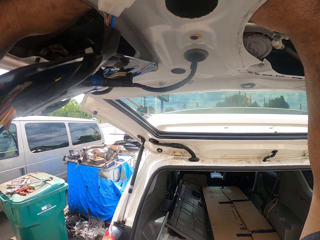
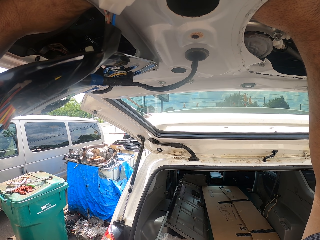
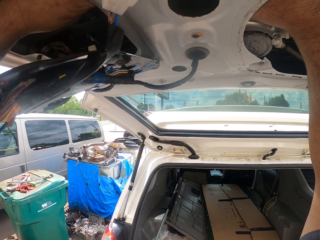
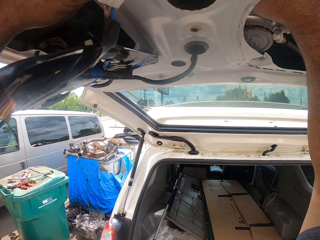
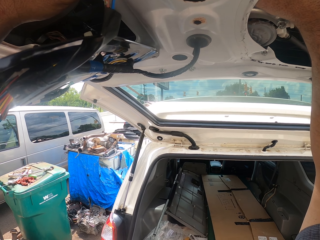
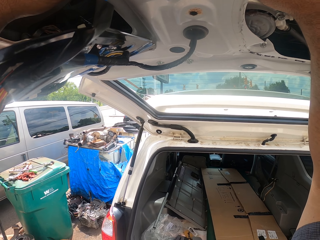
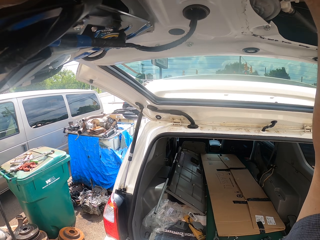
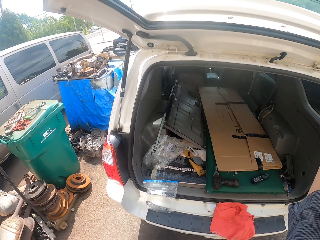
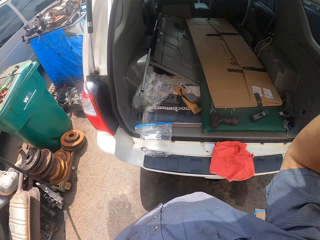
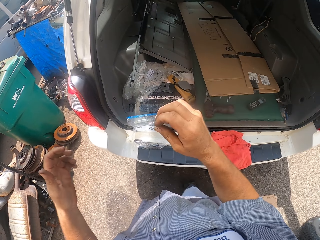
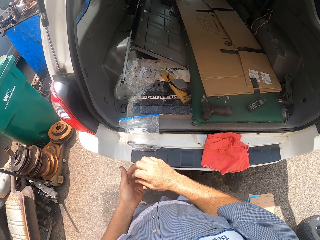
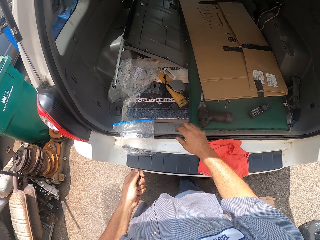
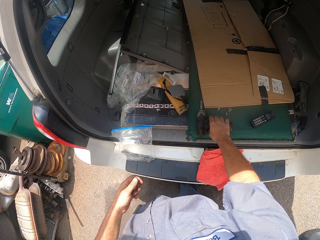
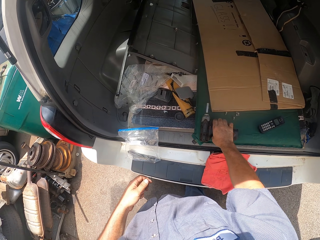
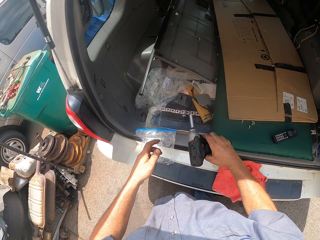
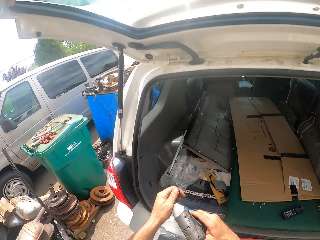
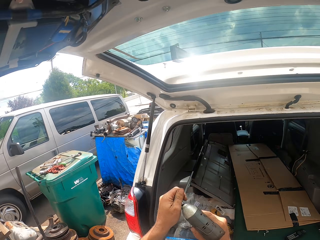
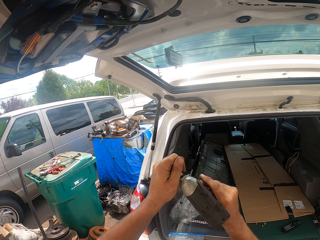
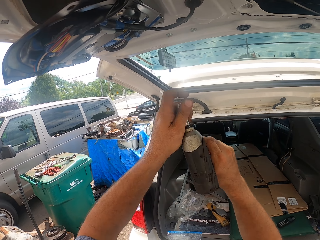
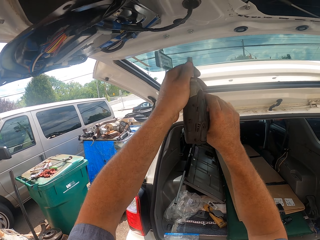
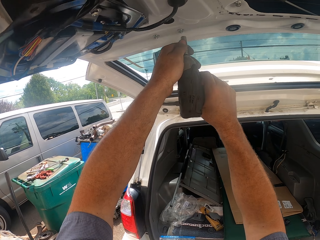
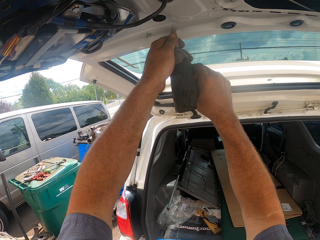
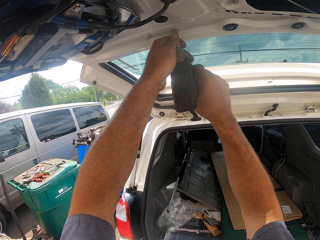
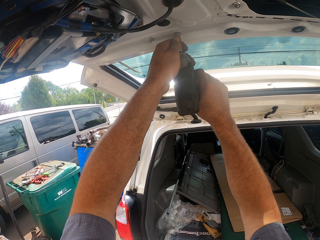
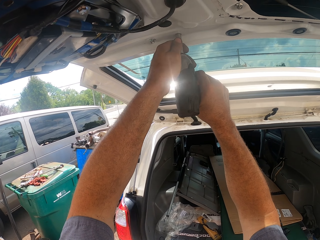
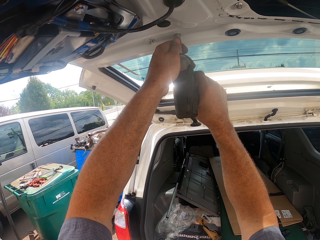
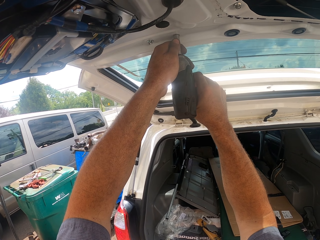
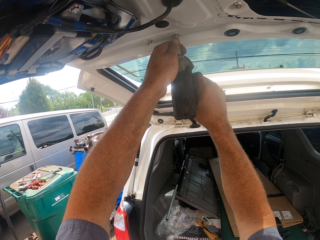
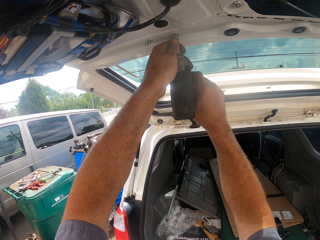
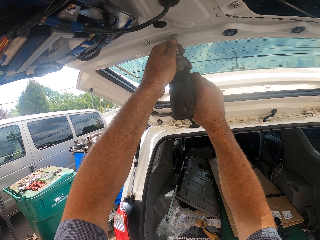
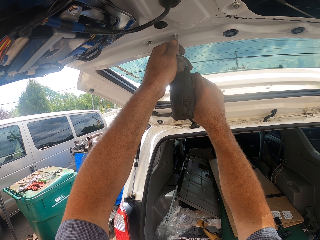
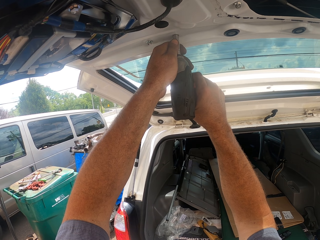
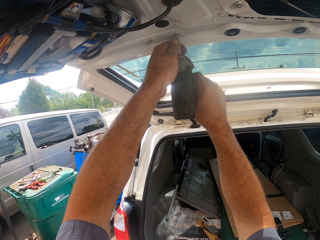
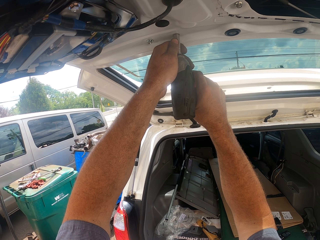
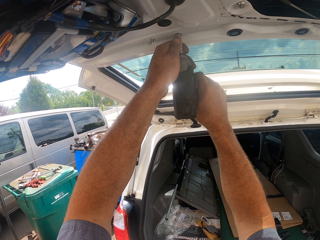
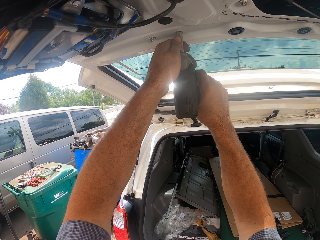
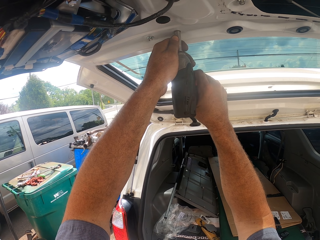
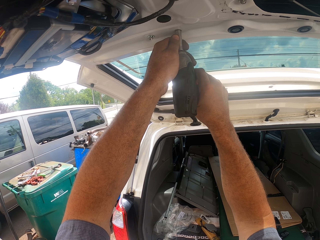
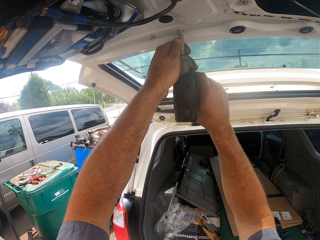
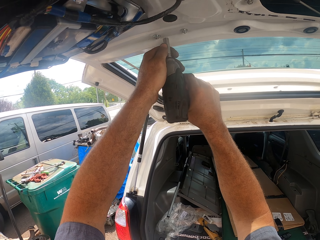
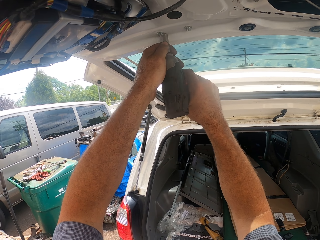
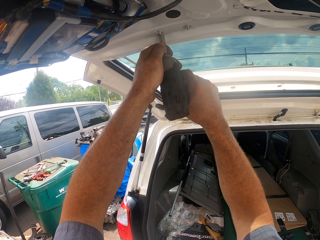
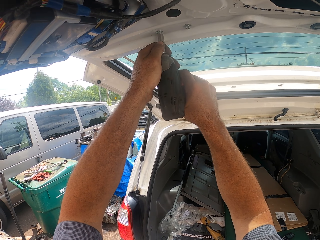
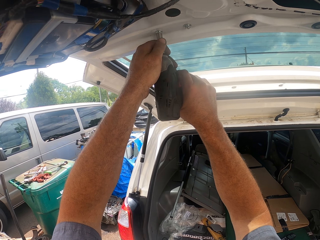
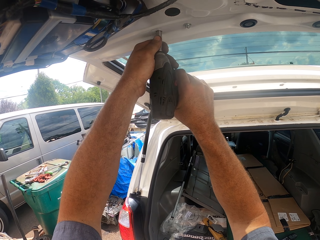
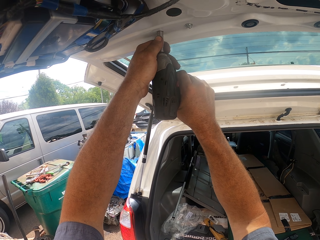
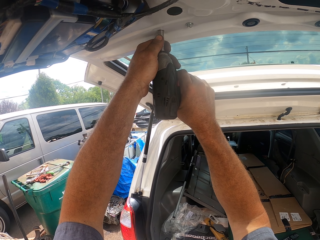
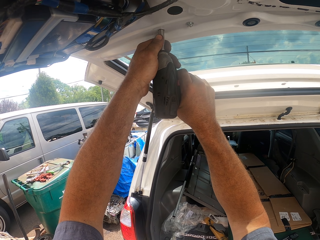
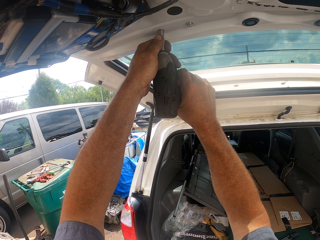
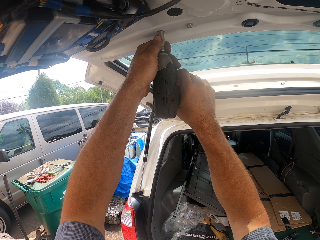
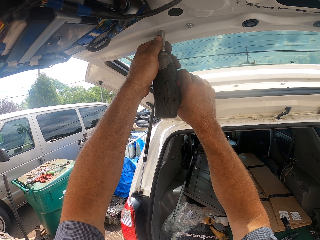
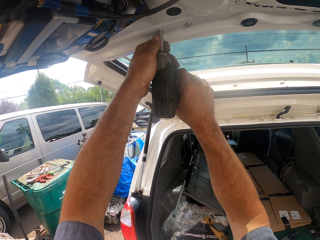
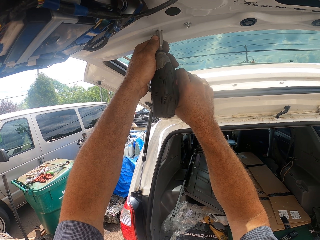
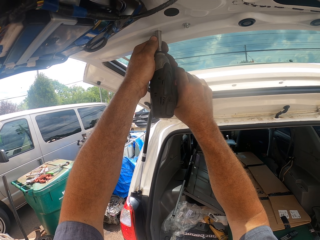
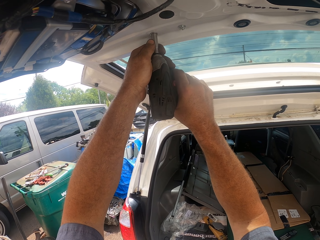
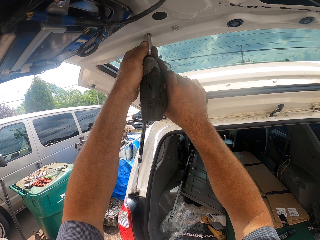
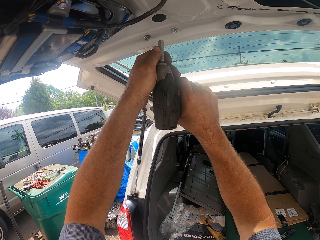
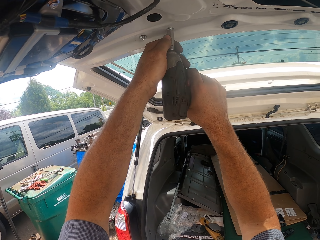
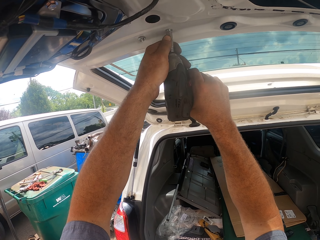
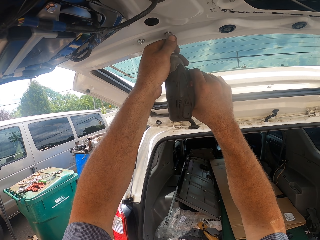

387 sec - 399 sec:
The camera wearer picks the hand wrench or drill from the trunk. They tighten the screws on the car trunk.

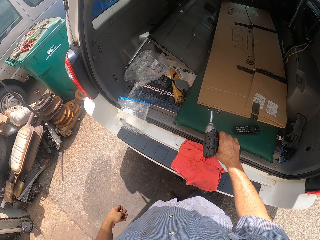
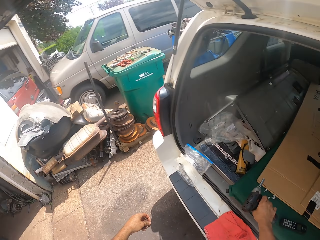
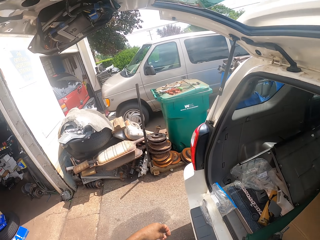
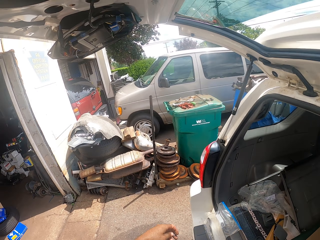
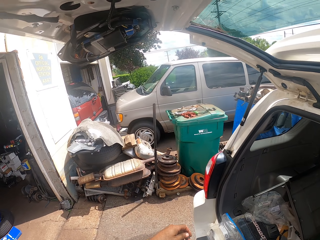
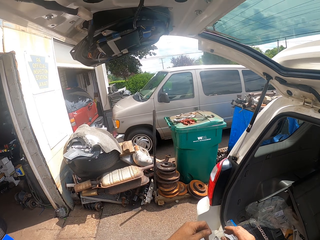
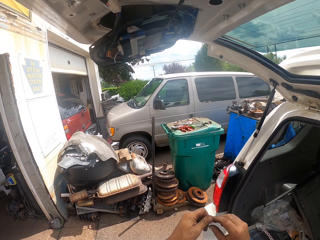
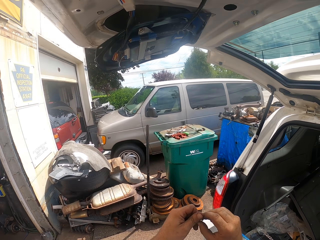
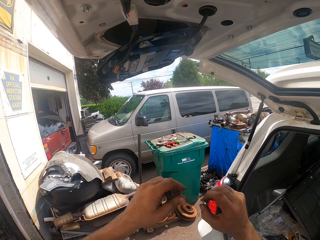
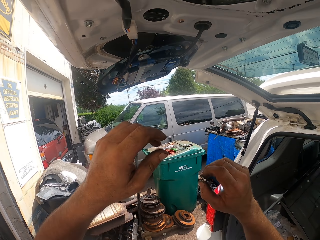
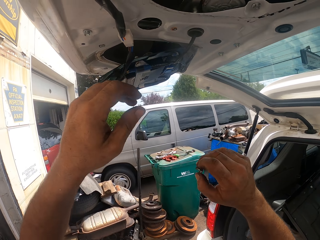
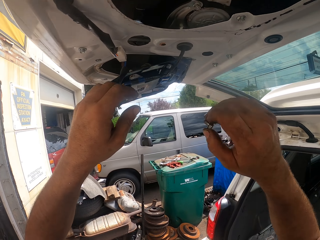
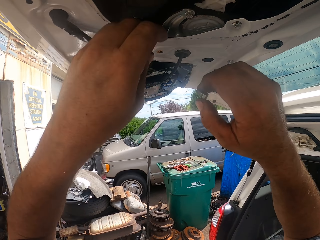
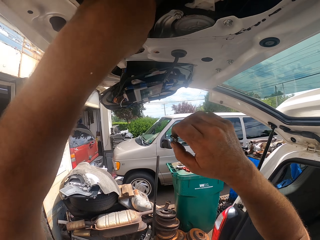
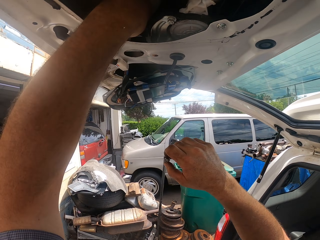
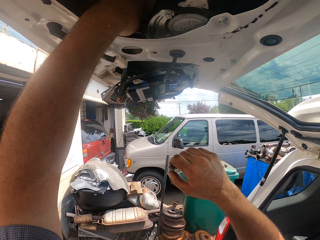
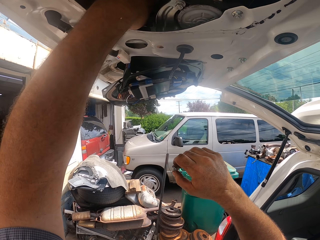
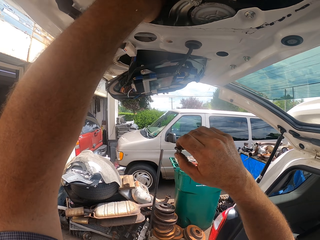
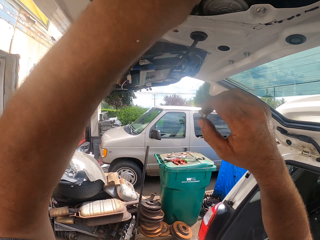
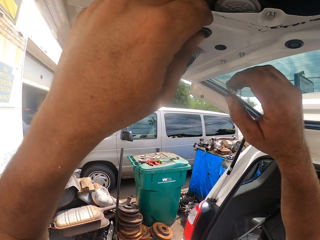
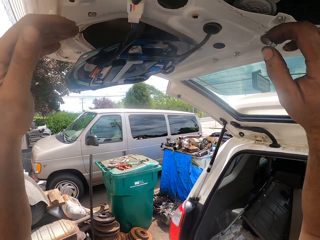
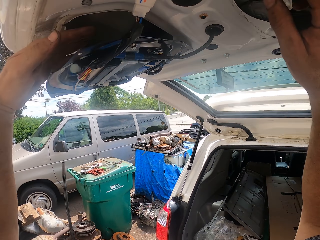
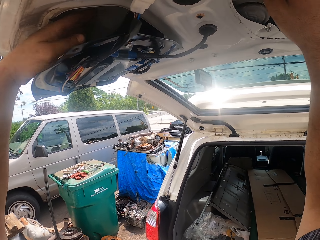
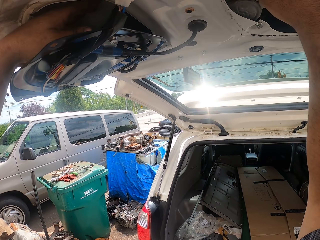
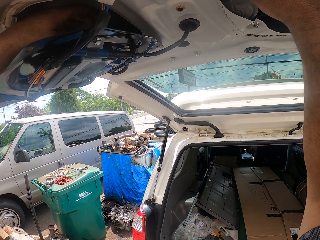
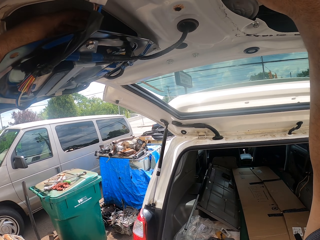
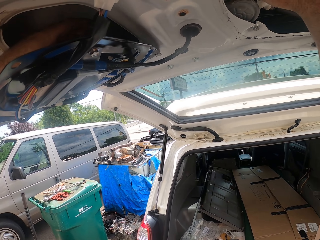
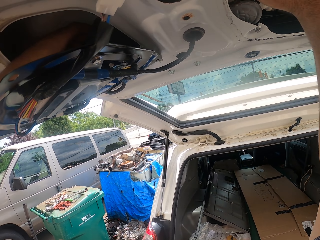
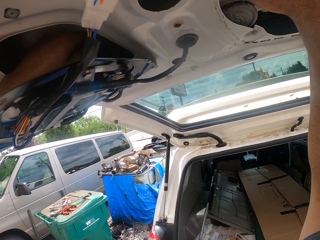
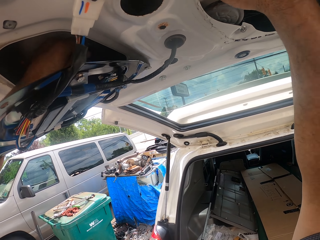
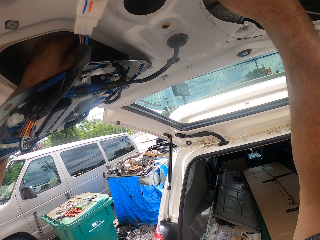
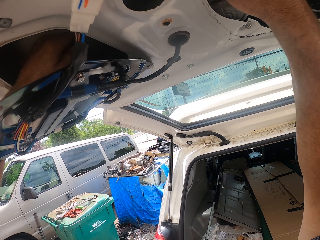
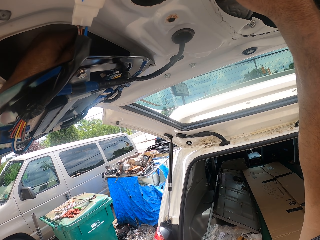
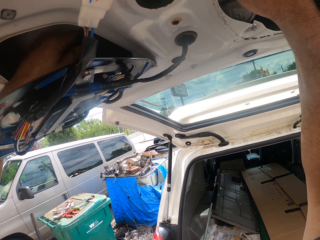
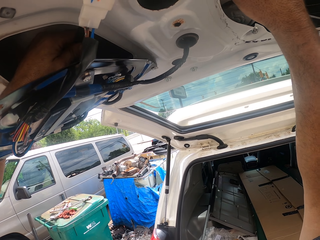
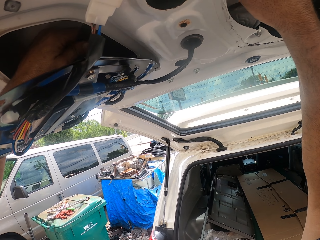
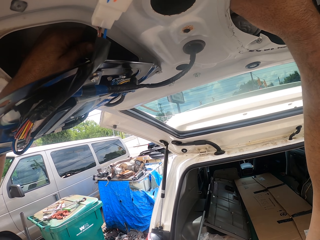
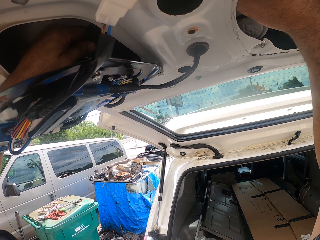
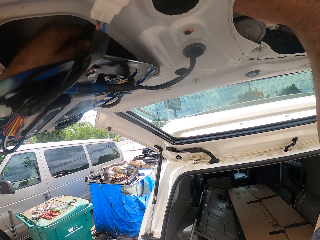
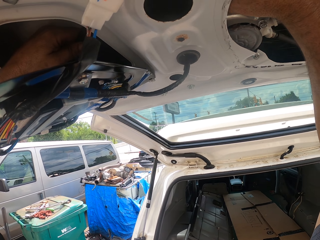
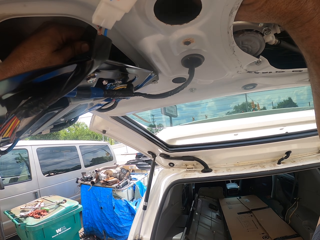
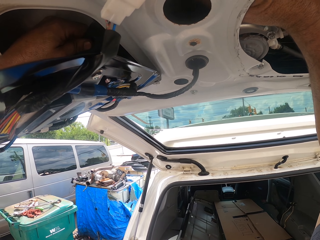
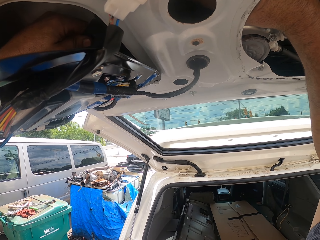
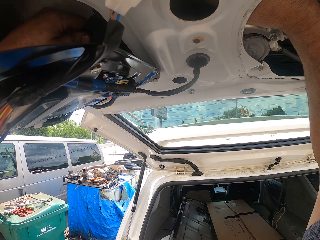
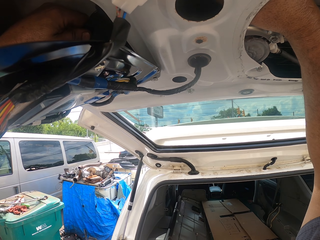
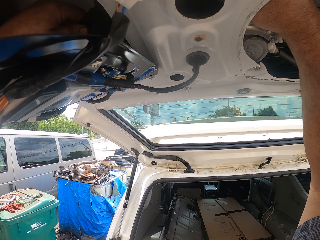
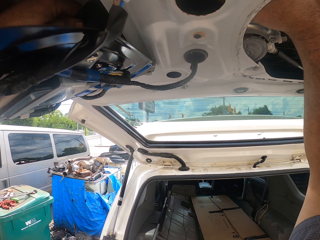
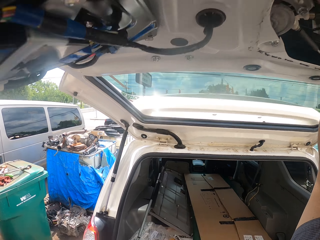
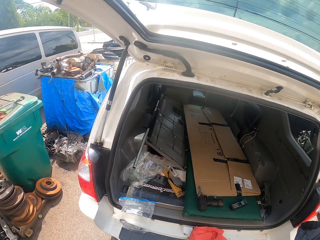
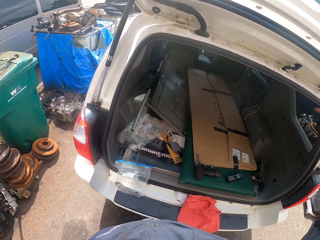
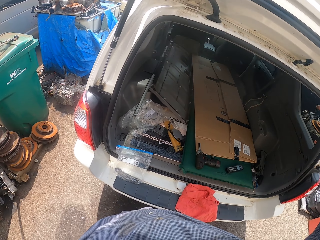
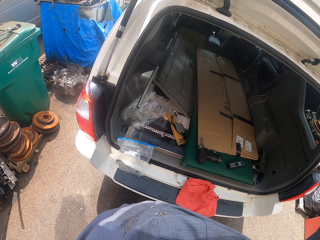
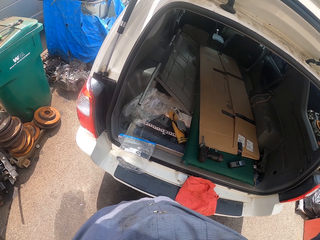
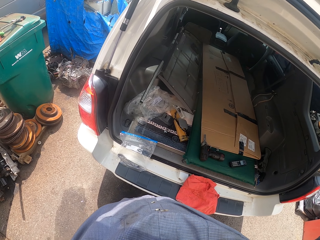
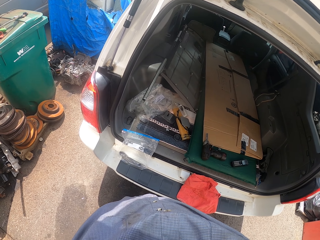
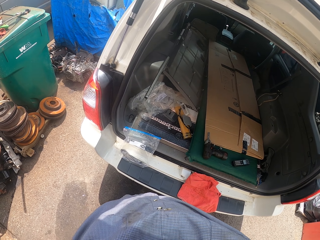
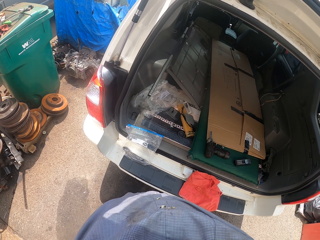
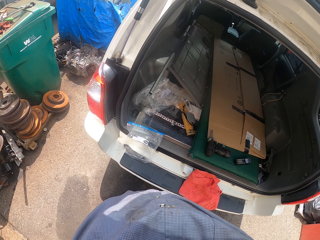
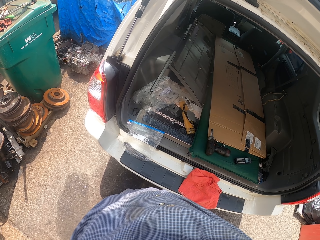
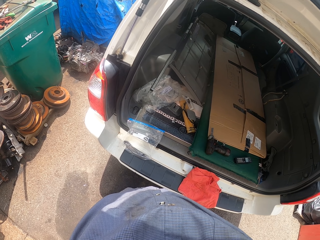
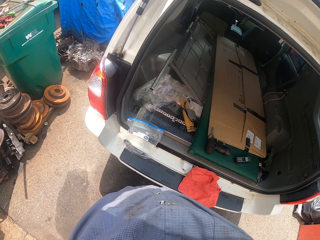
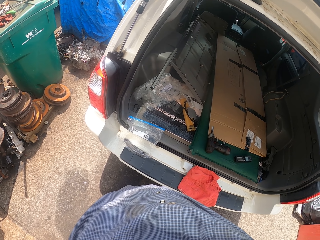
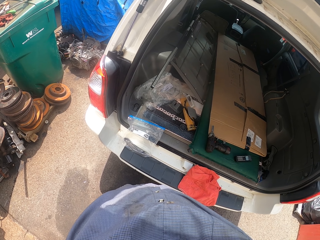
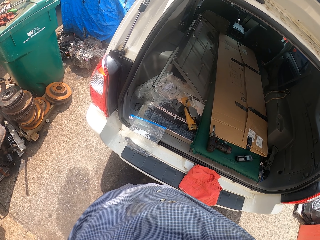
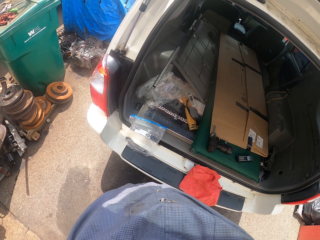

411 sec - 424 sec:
The camera wearer puts the hand wrench on the car trunk. They put the screw to the drill. They touch something. They put the screws on the car trunk. They stare around the garage. They look down.
